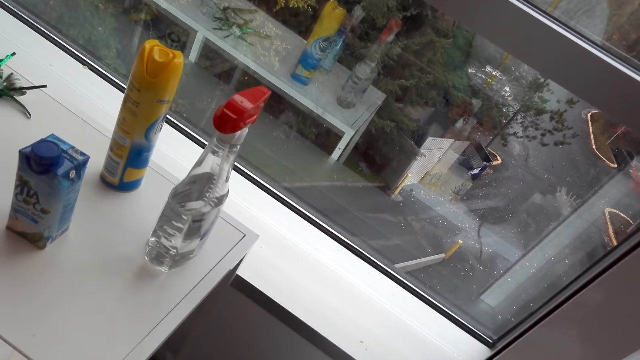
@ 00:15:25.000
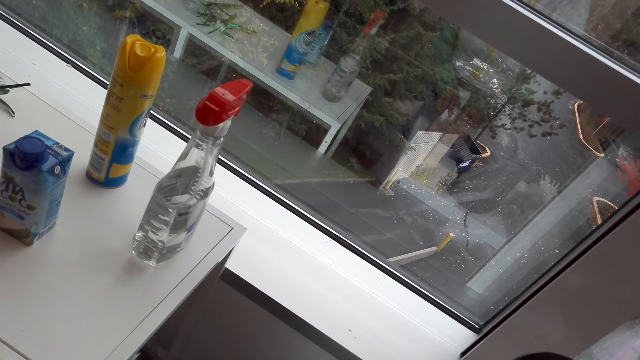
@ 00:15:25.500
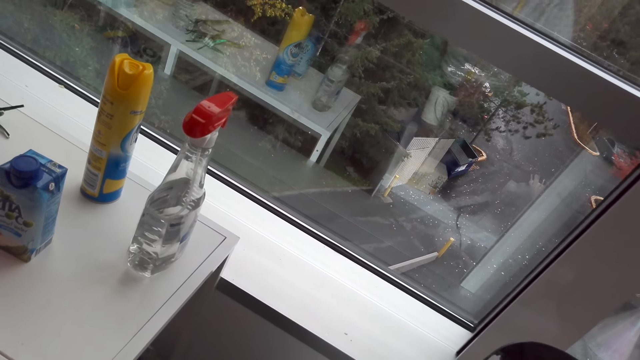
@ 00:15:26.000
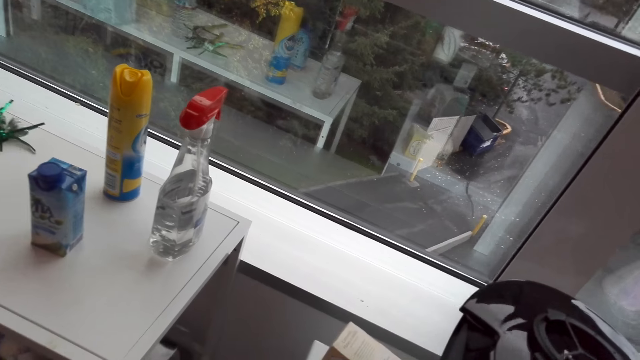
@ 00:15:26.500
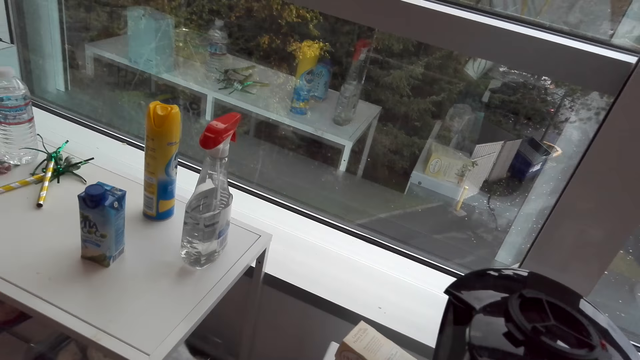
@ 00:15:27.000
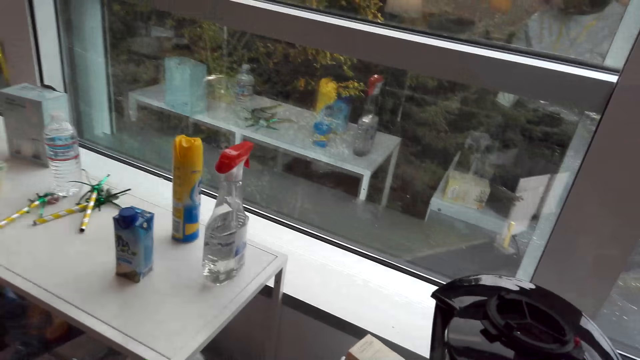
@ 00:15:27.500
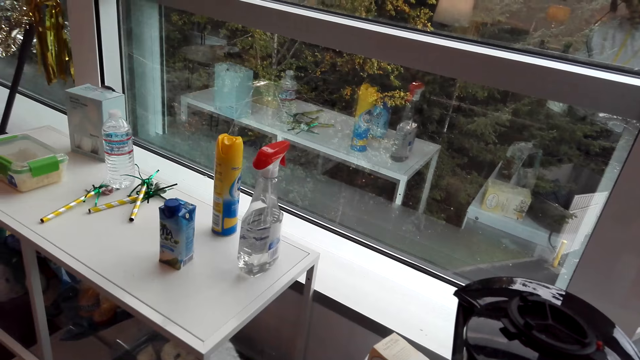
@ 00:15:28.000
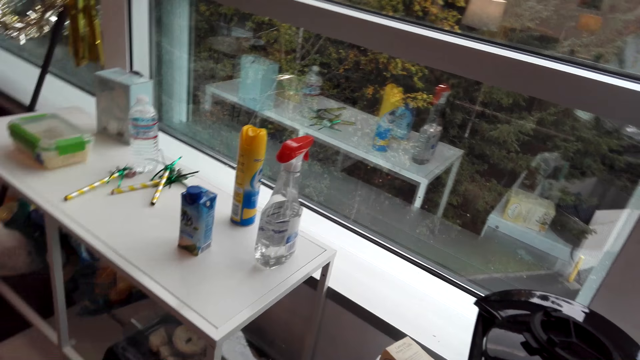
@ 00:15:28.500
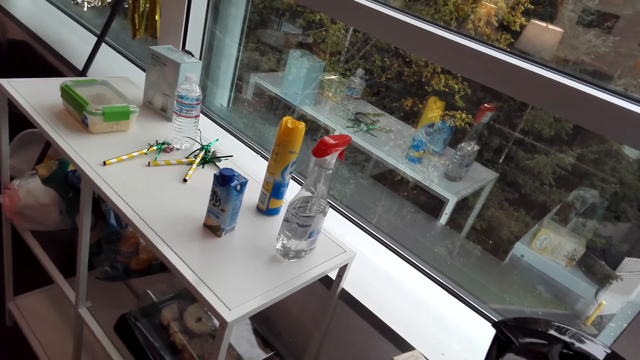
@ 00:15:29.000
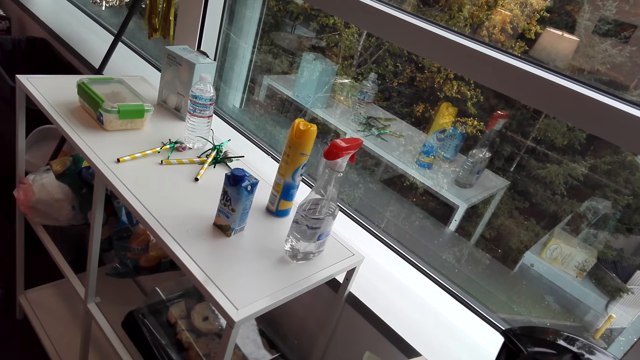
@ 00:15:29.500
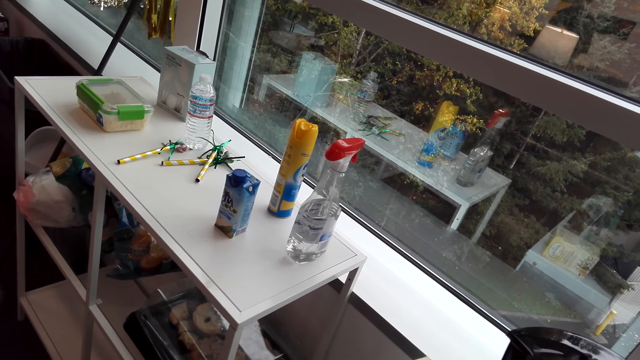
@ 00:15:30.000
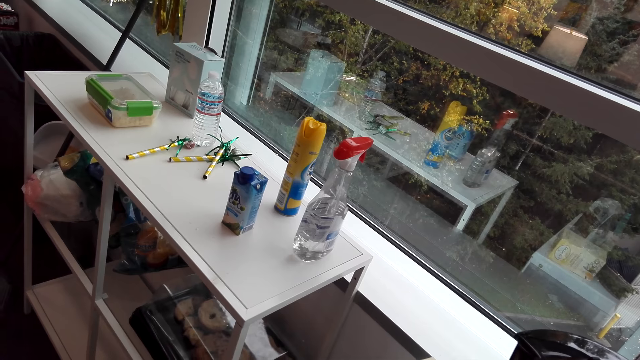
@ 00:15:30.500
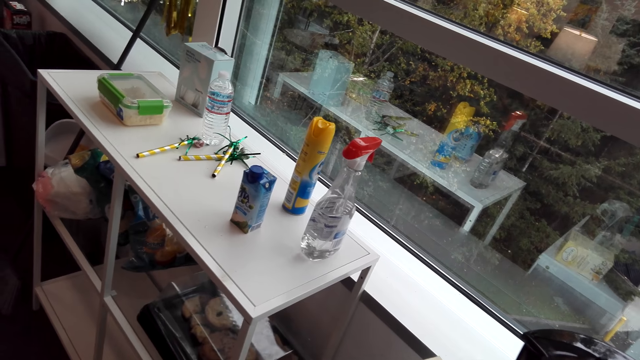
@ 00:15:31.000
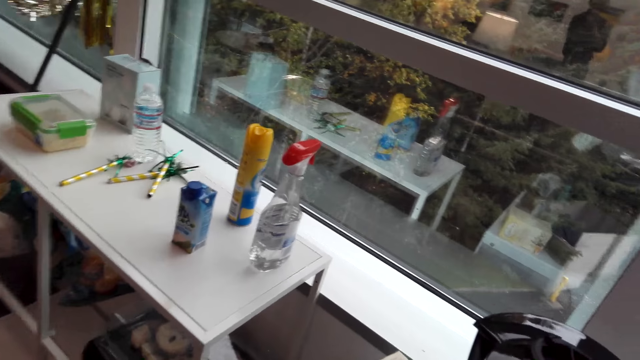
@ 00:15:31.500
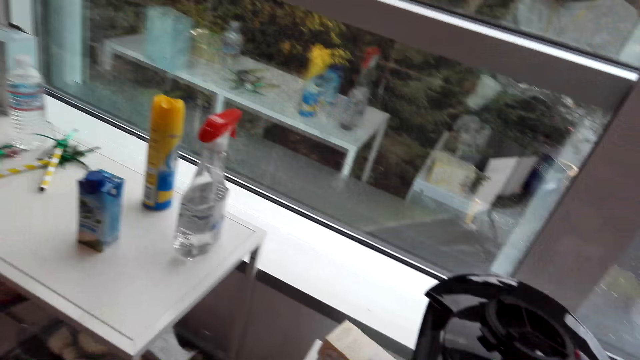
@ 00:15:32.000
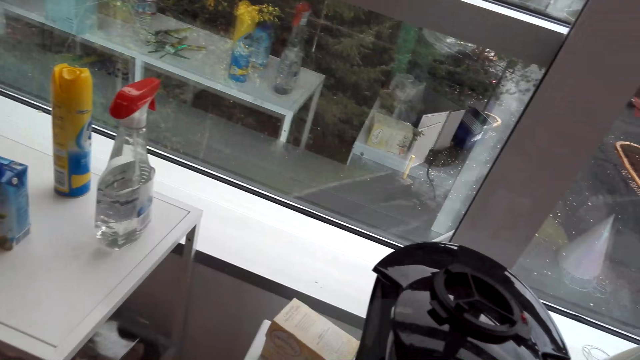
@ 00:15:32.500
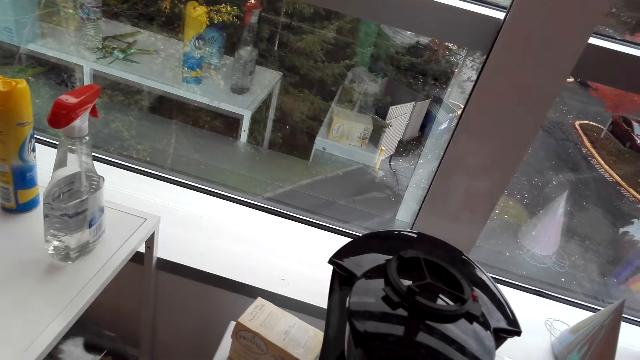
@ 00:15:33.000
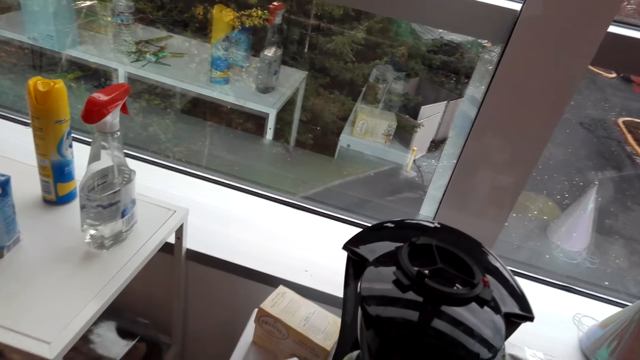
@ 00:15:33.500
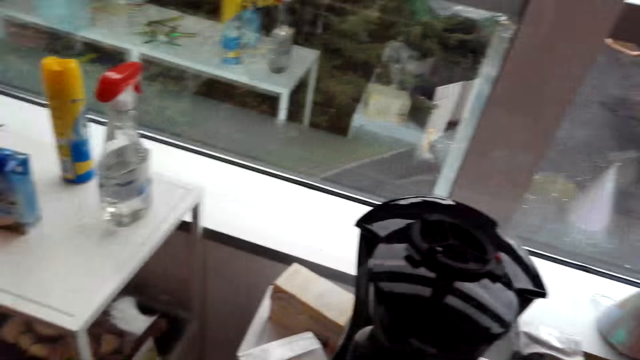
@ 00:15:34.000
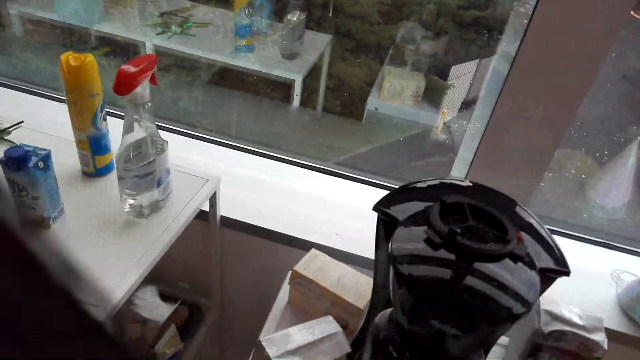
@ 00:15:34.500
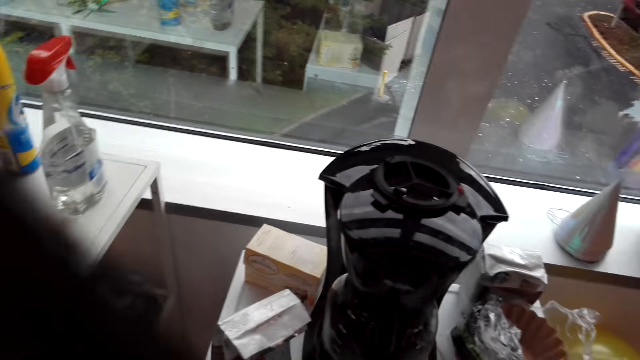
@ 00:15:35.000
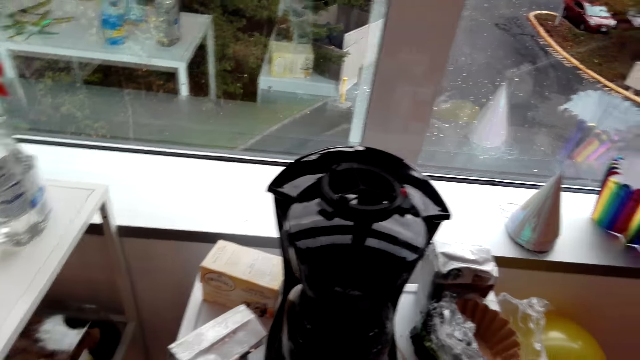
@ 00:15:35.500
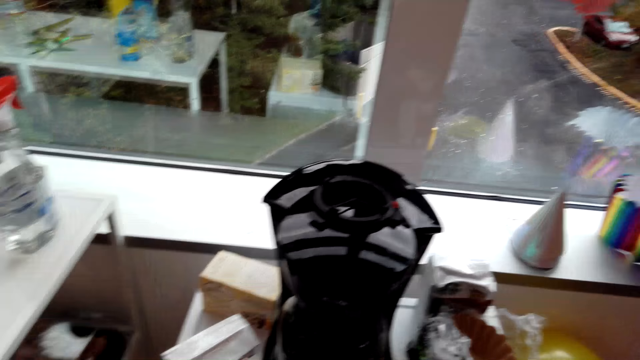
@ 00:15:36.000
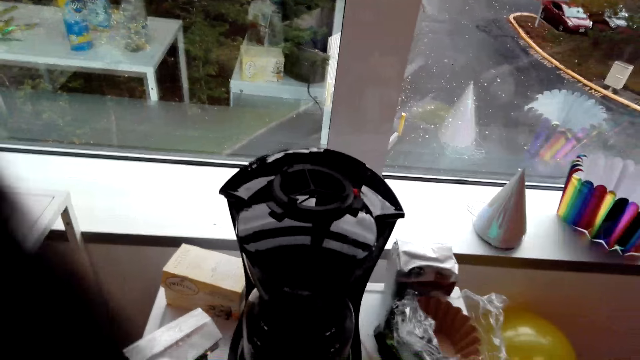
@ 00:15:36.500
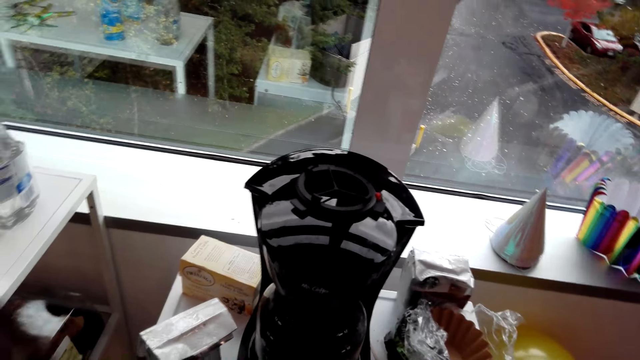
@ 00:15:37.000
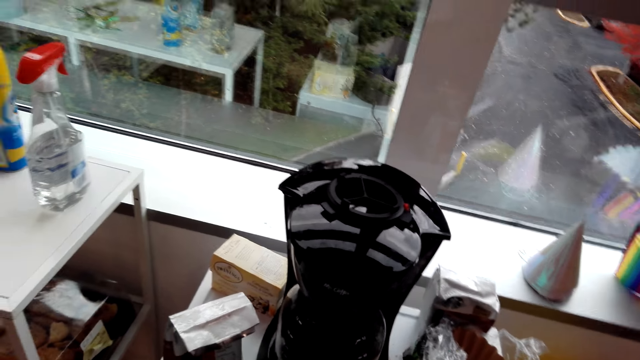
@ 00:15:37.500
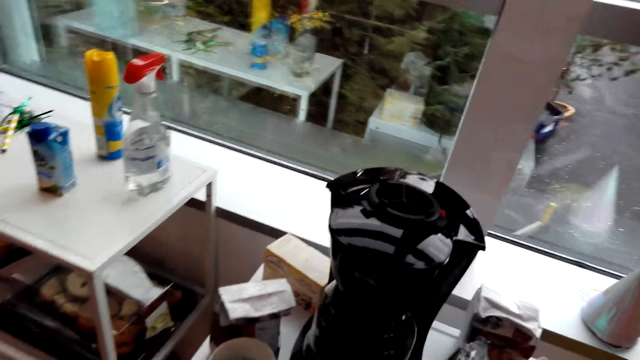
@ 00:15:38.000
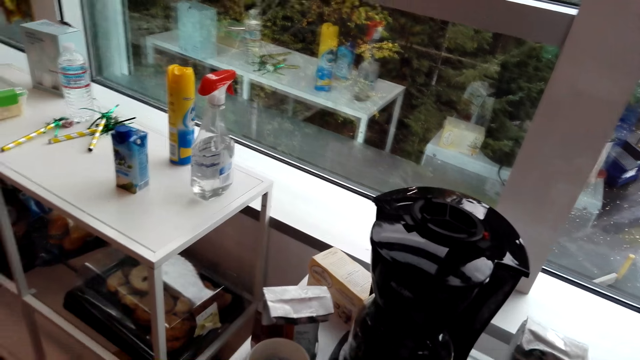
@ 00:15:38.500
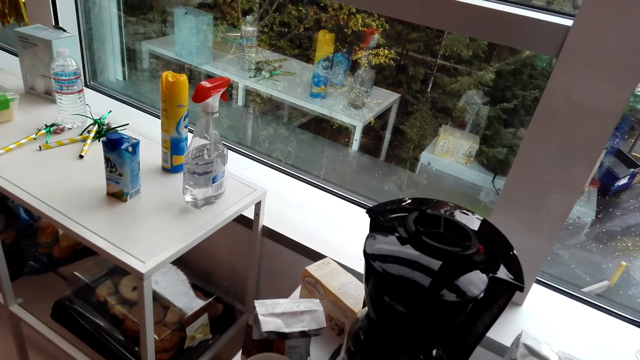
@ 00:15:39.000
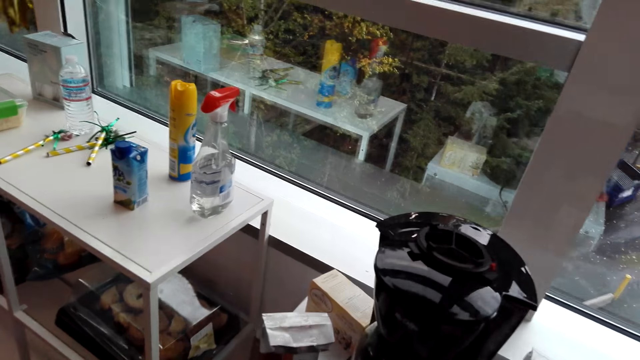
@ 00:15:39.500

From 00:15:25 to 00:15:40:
The camera wearer picks up a cup. They look around. They move the hand.

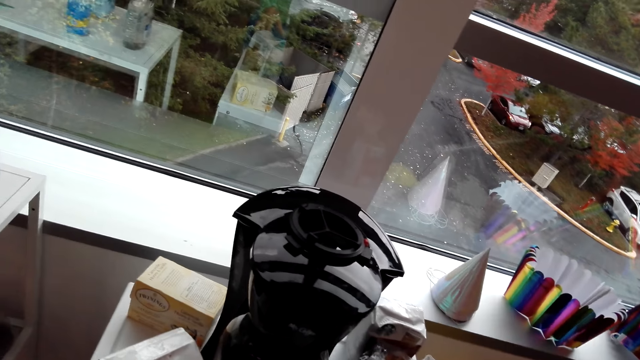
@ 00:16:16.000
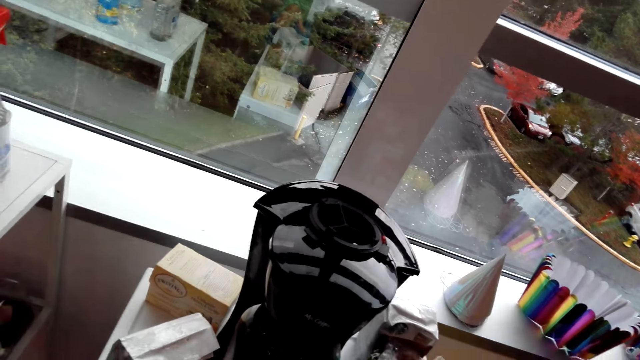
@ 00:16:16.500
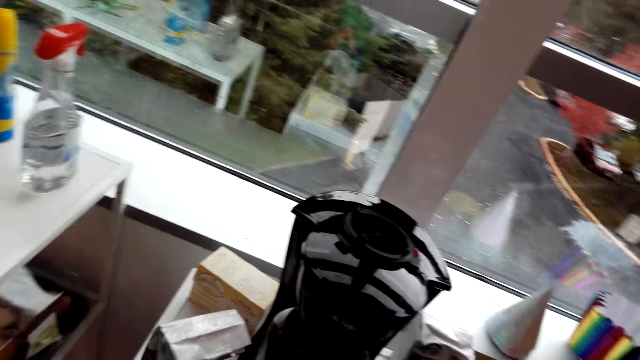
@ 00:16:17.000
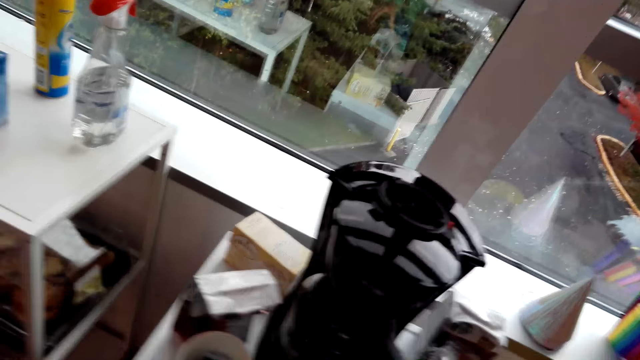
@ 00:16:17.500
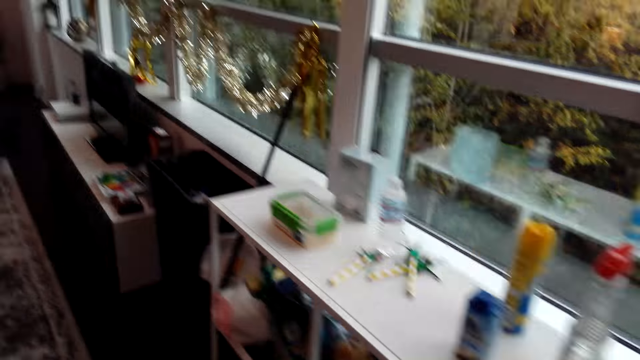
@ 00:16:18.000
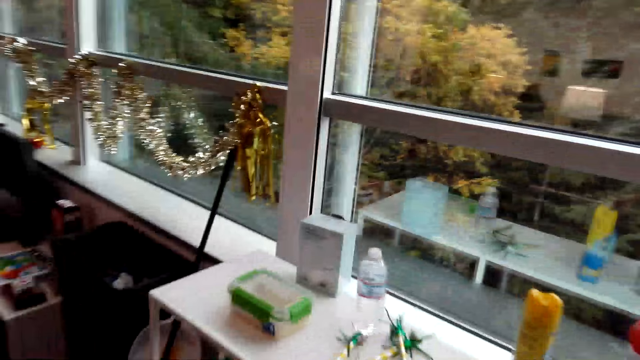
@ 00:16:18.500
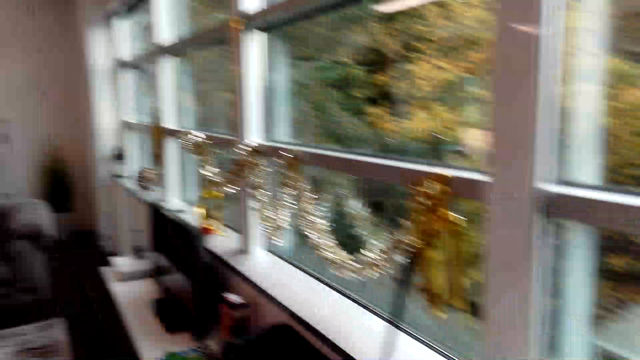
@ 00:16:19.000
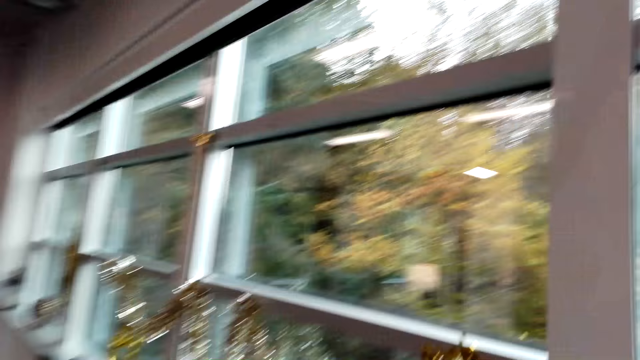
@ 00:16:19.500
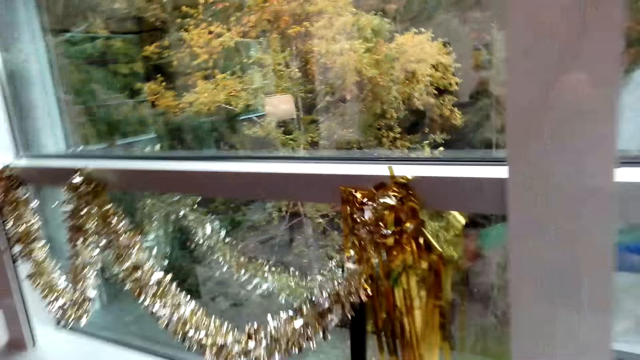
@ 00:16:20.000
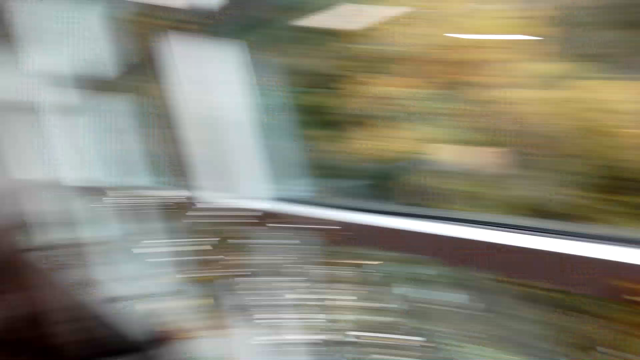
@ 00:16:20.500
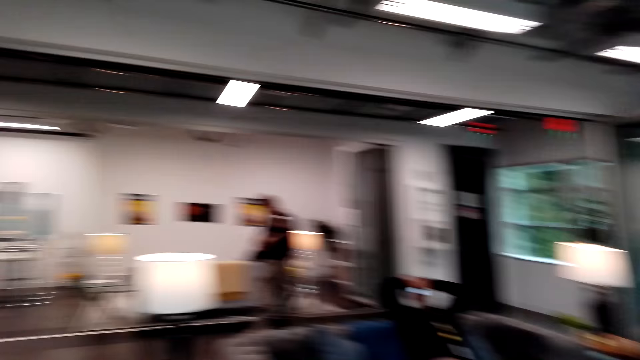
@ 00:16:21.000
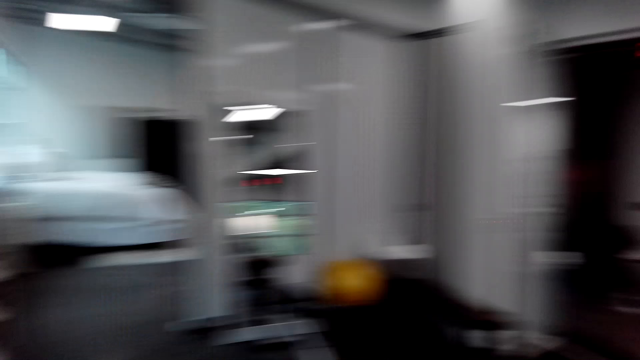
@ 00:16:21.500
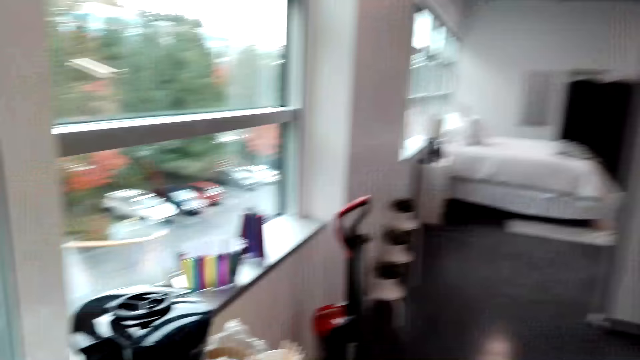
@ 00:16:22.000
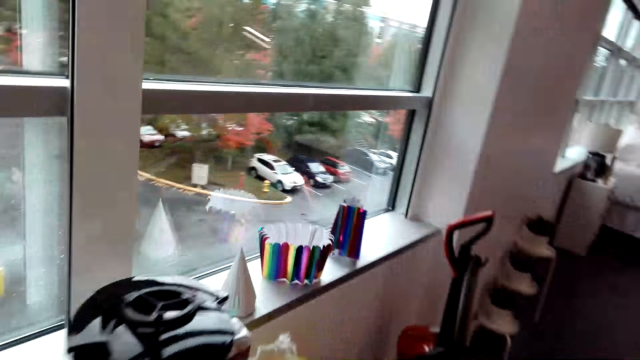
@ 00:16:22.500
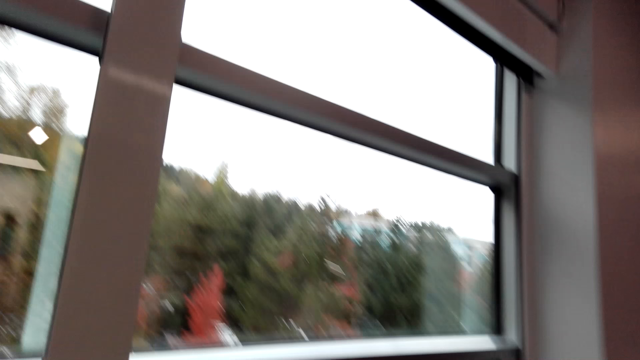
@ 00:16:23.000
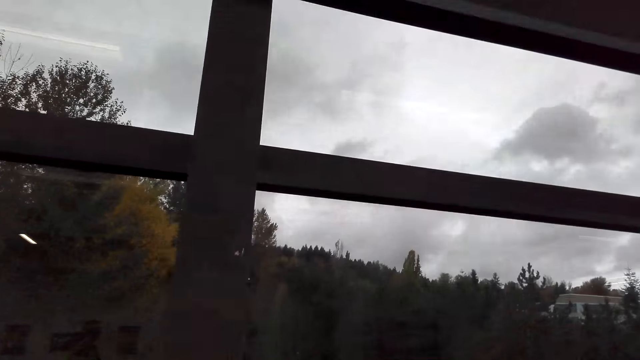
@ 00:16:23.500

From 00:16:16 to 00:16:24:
The camera wearer moves the hand. They walk around.
